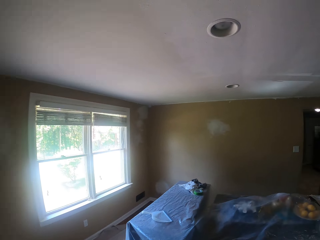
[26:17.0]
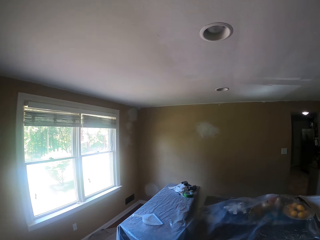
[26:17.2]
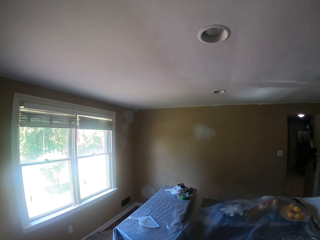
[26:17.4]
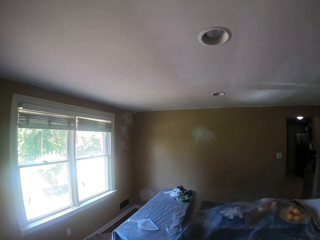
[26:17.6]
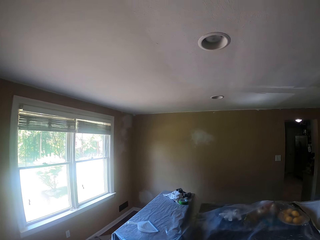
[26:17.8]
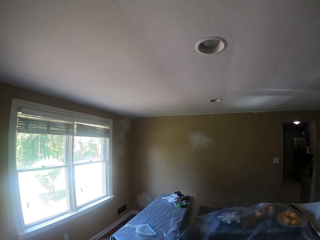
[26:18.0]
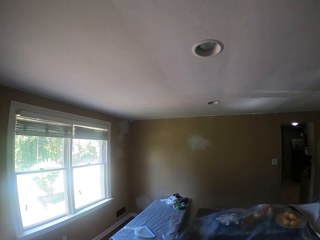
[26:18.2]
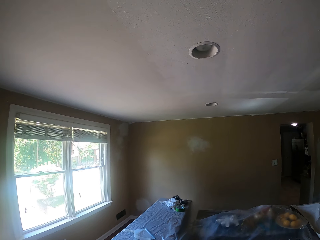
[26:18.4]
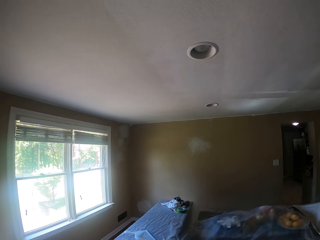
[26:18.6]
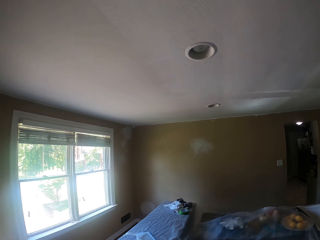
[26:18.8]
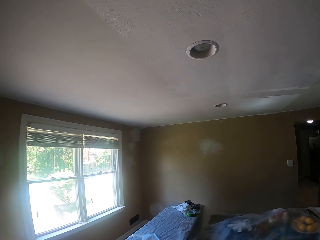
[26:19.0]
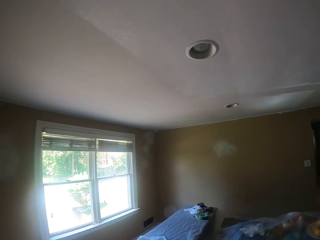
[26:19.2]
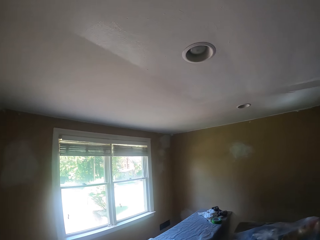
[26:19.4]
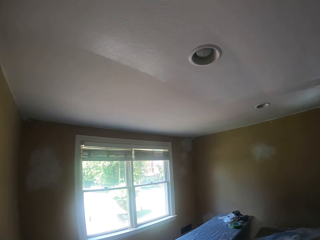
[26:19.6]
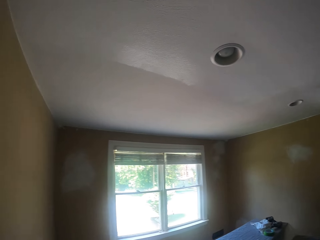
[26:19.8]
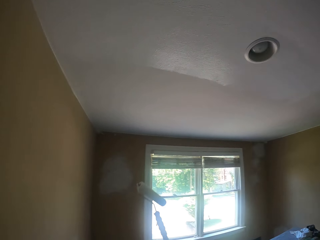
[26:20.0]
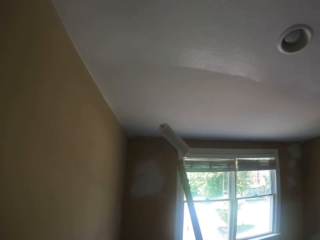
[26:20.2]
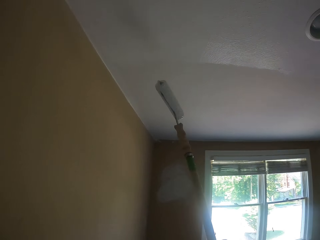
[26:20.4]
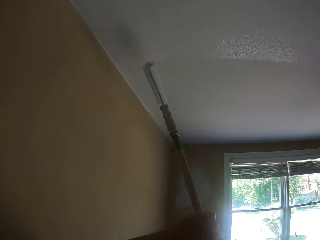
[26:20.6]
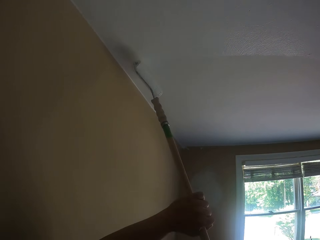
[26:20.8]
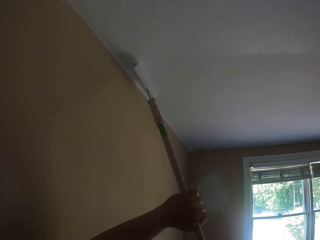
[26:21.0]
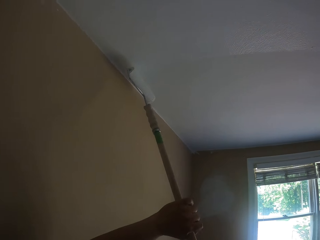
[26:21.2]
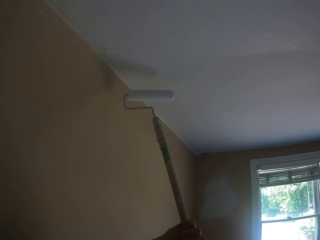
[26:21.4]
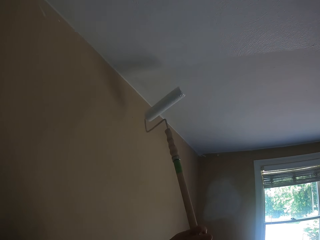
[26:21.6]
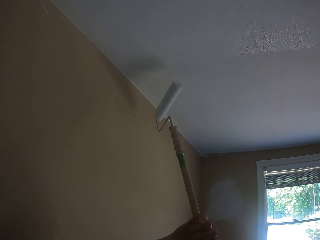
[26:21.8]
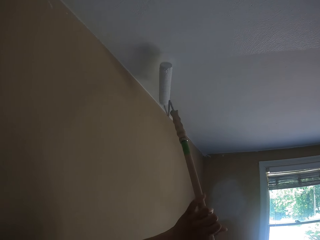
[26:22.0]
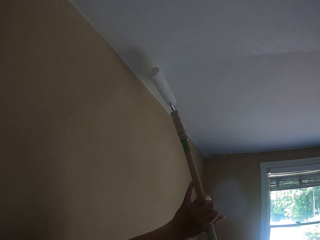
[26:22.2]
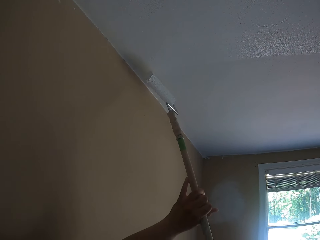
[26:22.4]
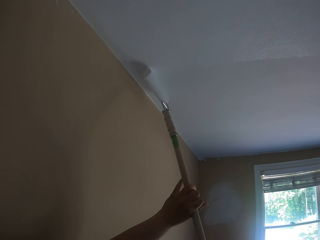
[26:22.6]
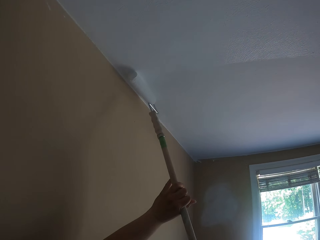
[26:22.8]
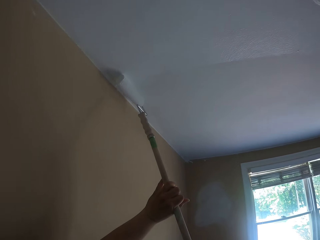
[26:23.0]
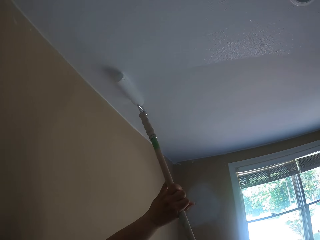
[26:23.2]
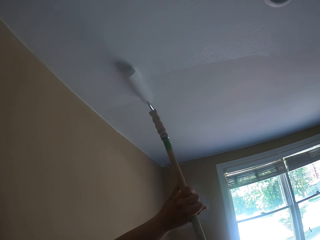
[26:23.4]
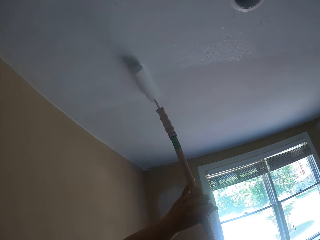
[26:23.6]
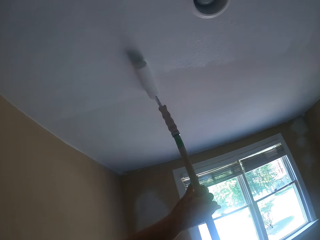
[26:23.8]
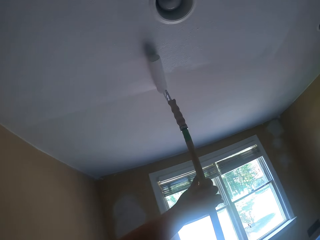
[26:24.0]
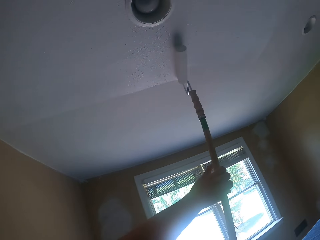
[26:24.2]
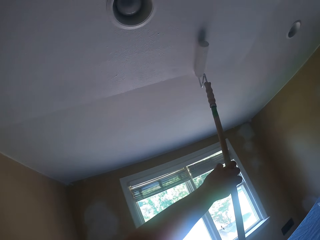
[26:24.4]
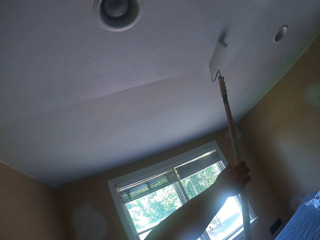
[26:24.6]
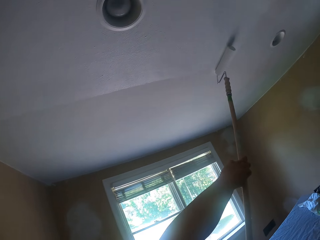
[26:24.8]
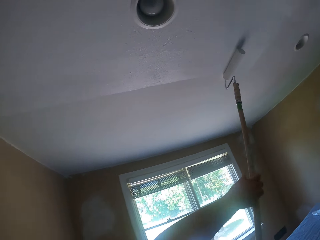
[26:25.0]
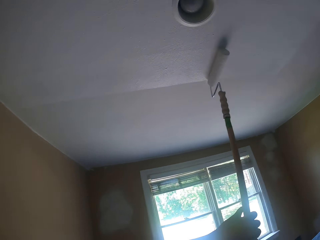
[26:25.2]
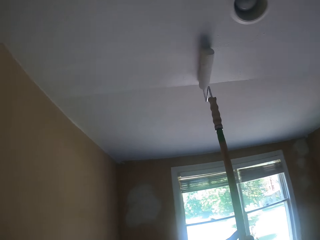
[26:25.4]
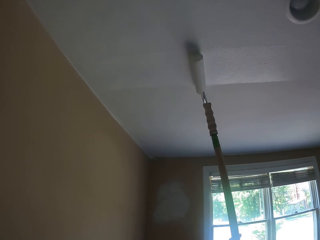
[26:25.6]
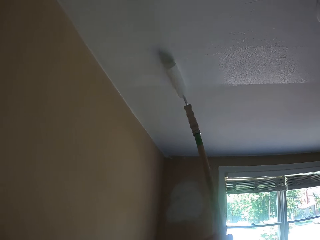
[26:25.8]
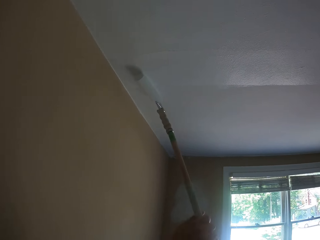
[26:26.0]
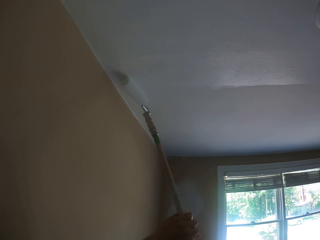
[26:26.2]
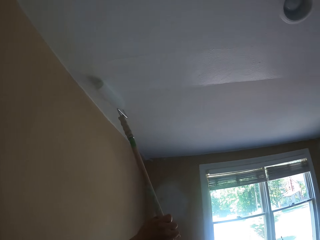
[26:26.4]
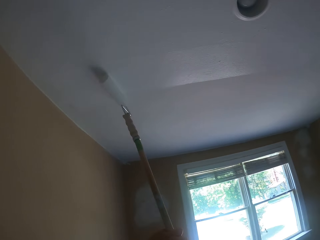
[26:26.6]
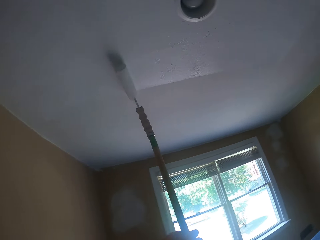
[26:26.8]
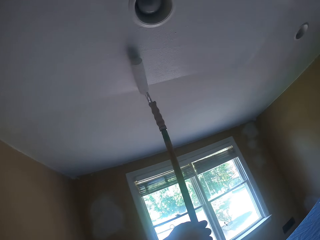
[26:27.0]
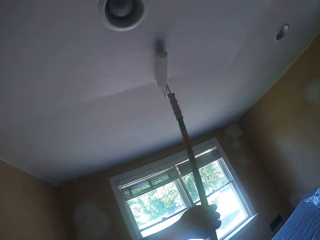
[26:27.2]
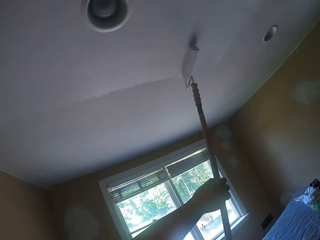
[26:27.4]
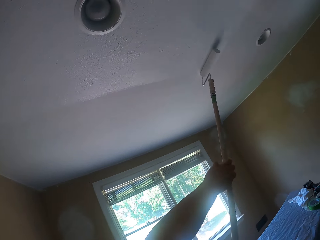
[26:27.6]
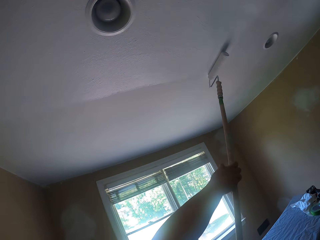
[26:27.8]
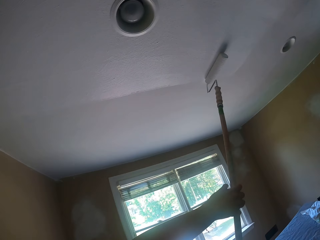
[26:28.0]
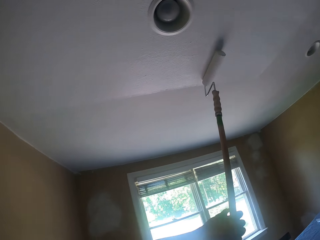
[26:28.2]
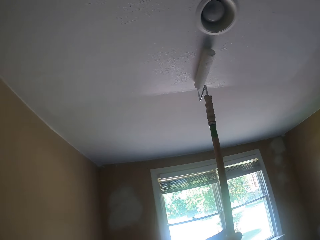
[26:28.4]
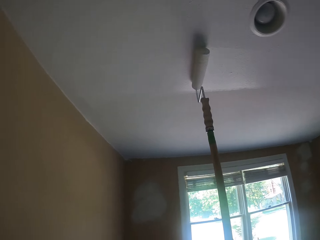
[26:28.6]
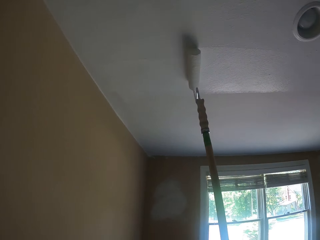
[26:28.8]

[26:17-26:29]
The camera wearer paints the ceiling with a paint roller. They pull the paint roller off the ceiling. They paint the ceiling with the paint roller.

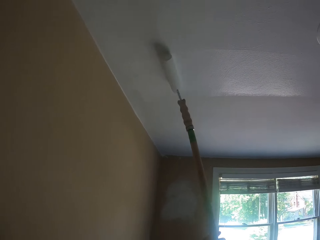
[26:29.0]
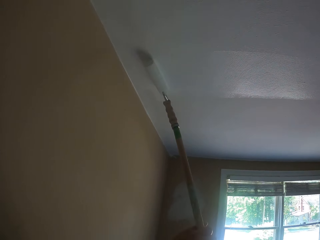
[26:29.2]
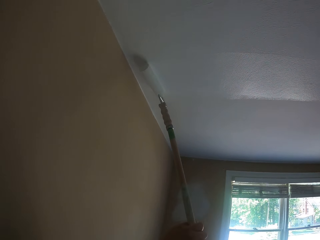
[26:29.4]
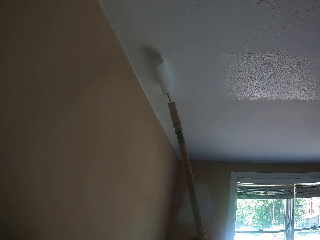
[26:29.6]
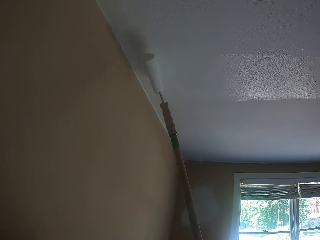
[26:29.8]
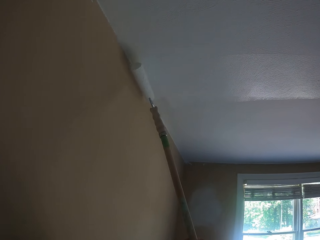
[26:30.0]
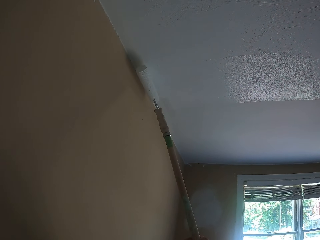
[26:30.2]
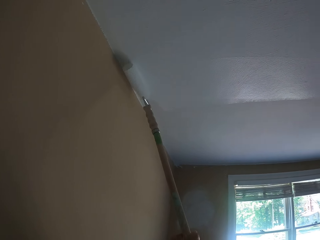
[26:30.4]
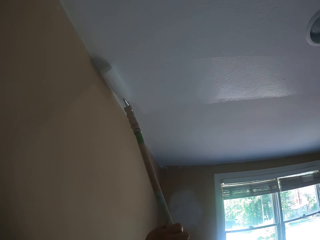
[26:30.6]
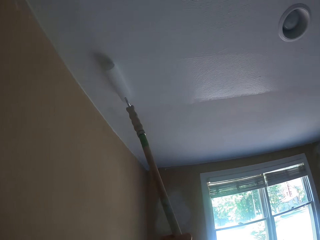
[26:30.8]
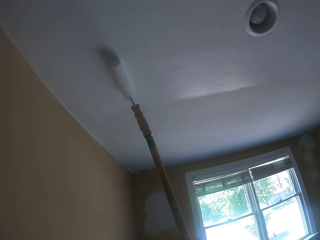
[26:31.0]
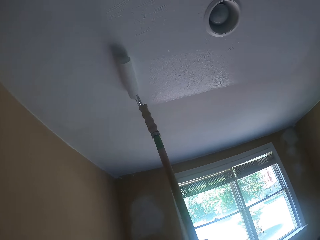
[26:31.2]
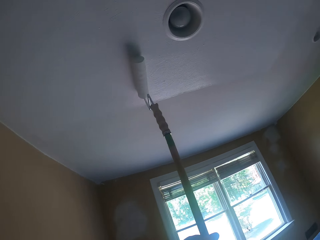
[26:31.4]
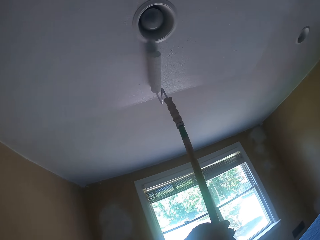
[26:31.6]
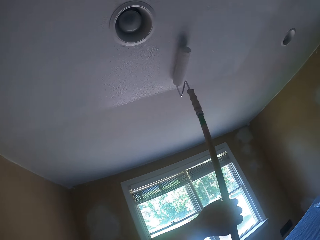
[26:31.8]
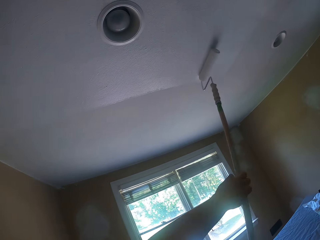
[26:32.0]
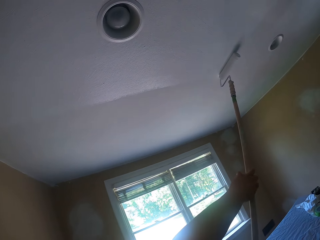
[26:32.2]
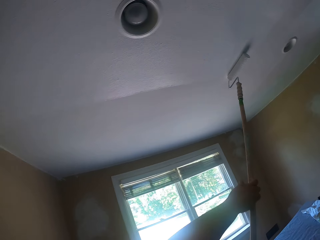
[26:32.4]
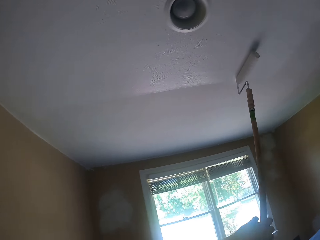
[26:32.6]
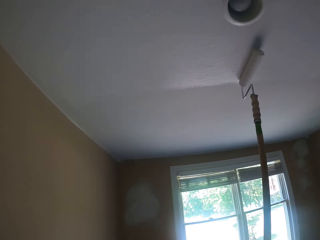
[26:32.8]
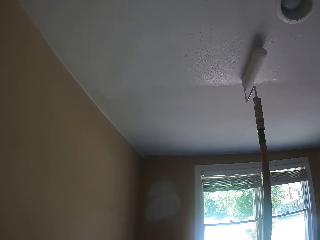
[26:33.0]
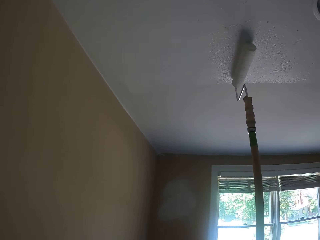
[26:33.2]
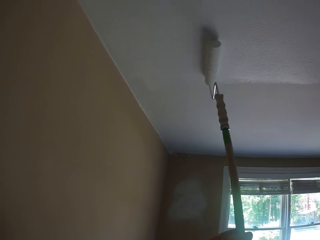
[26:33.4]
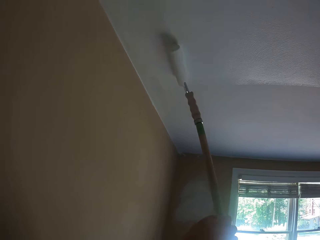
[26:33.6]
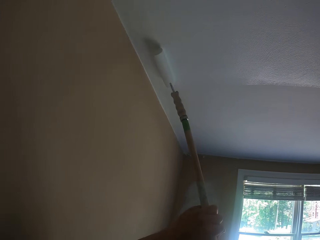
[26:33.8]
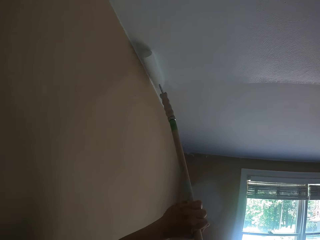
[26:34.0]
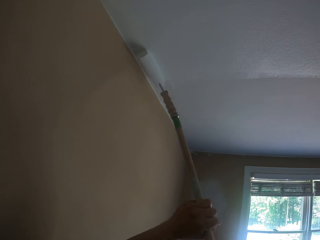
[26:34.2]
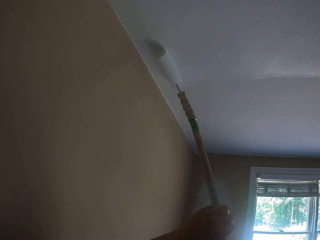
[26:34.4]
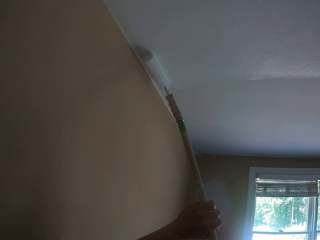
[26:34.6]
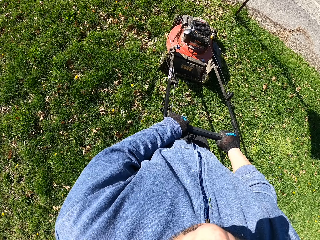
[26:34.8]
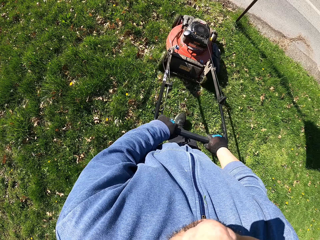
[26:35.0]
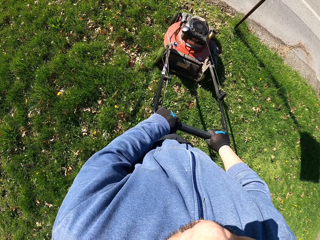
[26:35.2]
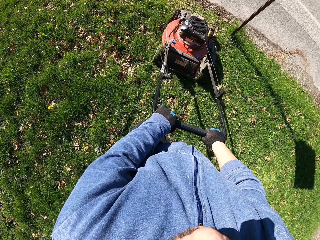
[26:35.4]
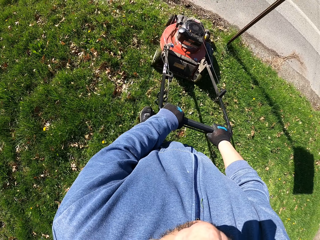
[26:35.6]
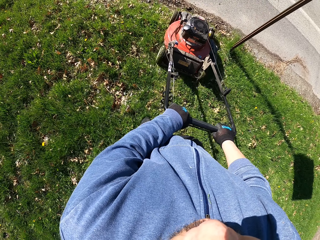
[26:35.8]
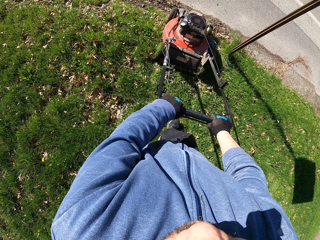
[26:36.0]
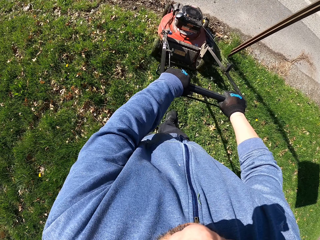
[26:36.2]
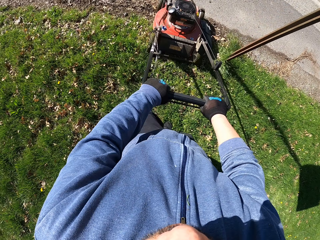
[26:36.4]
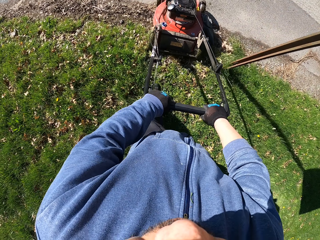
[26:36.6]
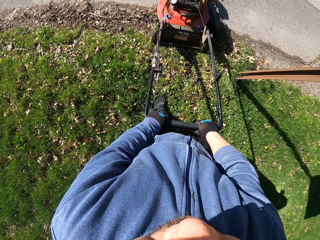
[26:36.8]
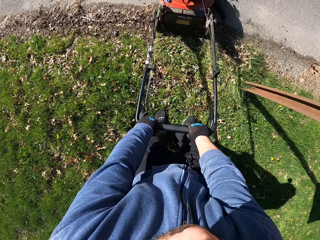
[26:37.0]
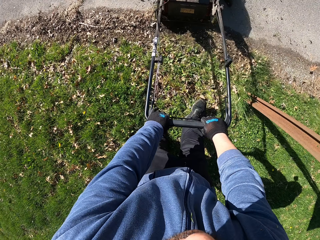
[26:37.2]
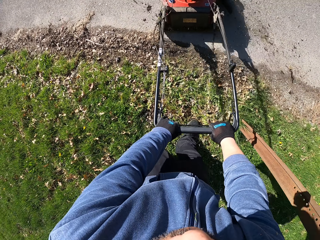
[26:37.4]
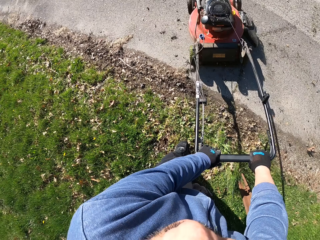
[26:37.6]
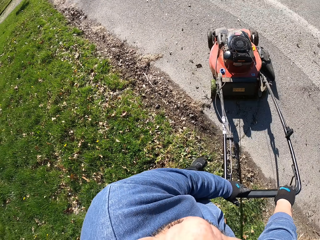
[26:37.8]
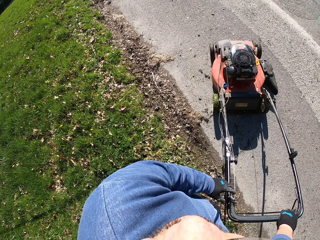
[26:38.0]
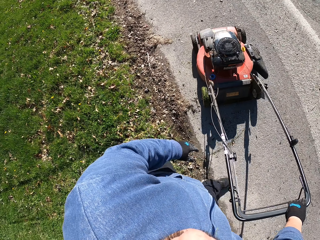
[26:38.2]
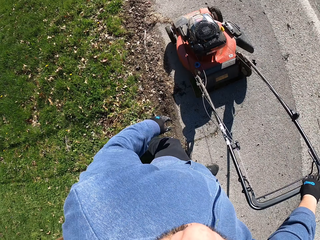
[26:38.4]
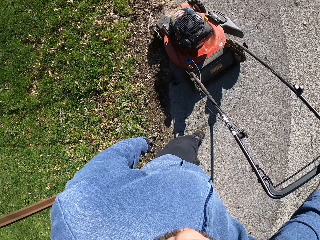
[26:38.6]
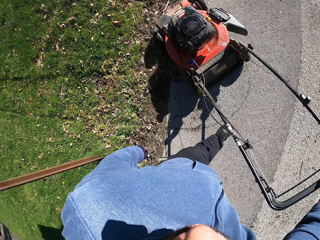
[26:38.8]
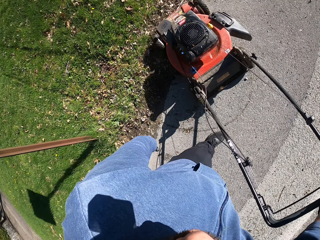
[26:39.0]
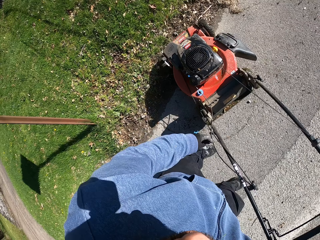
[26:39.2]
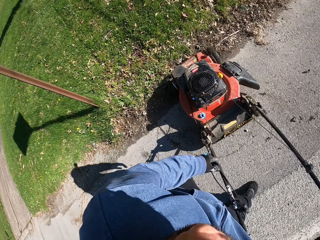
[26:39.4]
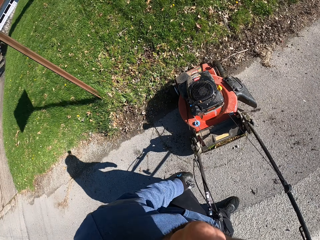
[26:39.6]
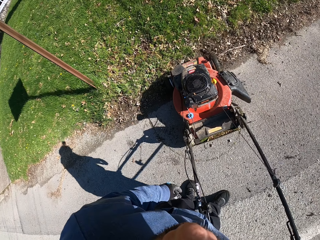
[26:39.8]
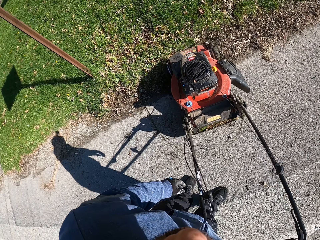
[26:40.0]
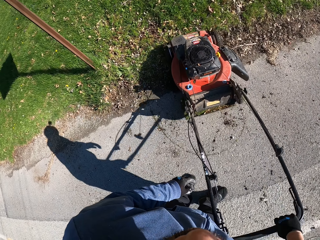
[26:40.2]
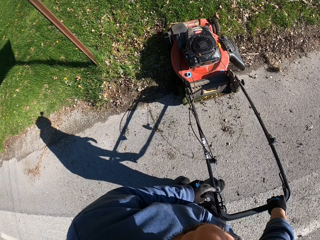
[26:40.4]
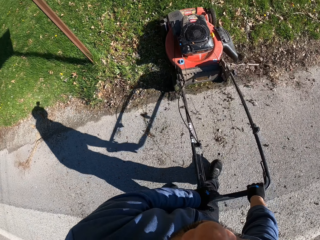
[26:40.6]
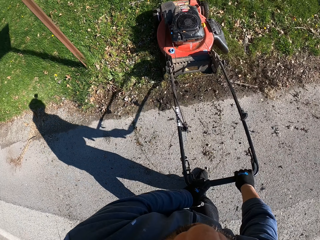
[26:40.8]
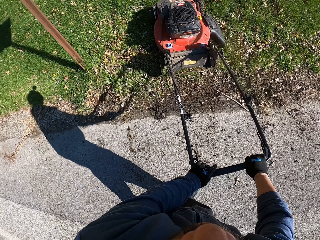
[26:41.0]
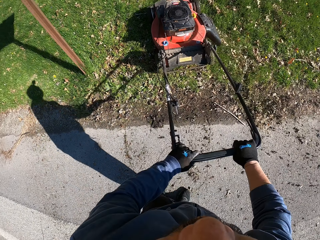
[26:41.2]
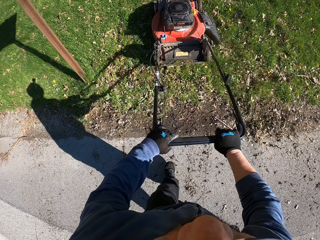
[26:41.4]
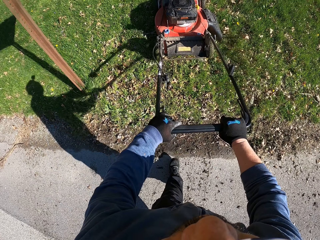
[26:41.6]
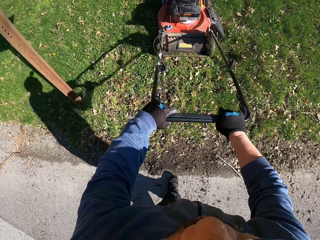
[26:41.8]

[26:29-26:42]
The camera wearer cuts grass with a lawn mower. They drive the lawn mower on the road. They tilt the lawn mower. They walk on the road. They turn the lawn mower. They cut grass with the lawn mower.
